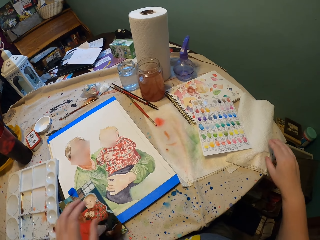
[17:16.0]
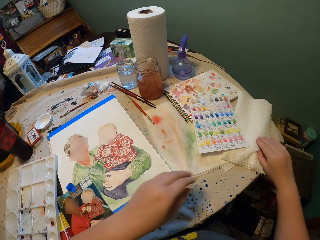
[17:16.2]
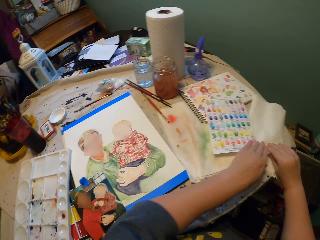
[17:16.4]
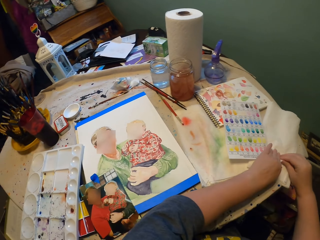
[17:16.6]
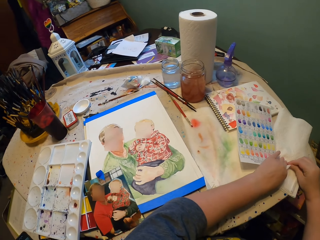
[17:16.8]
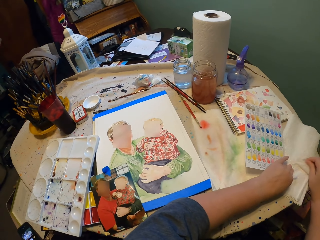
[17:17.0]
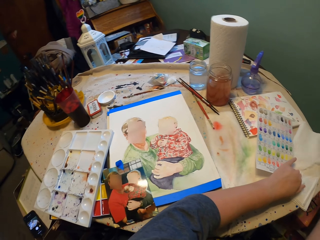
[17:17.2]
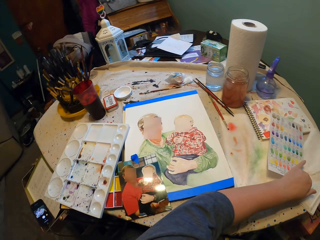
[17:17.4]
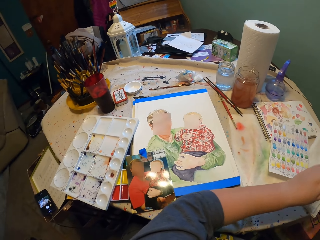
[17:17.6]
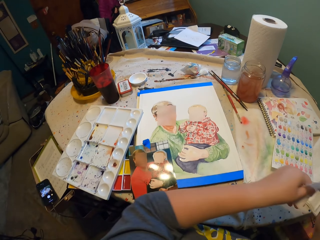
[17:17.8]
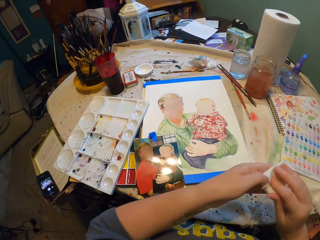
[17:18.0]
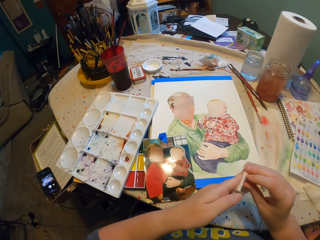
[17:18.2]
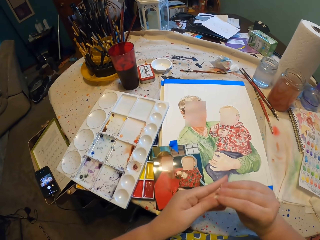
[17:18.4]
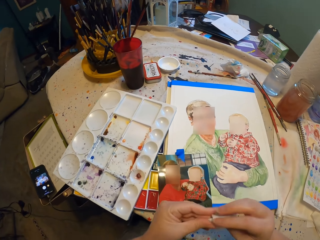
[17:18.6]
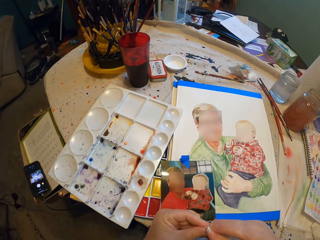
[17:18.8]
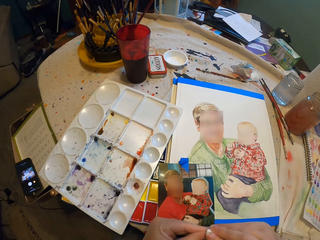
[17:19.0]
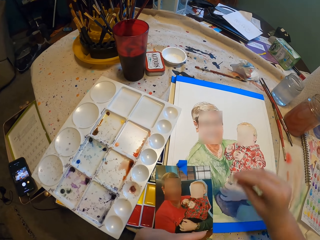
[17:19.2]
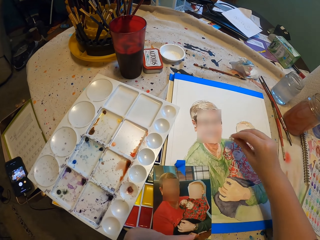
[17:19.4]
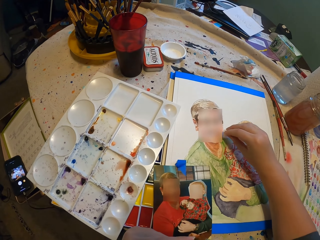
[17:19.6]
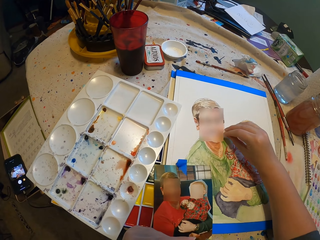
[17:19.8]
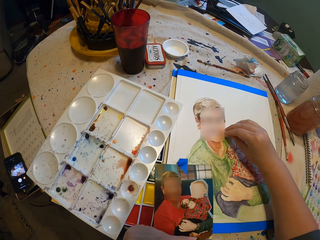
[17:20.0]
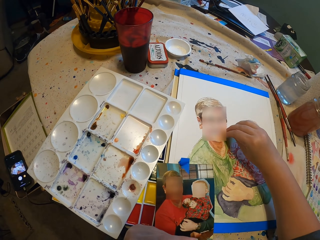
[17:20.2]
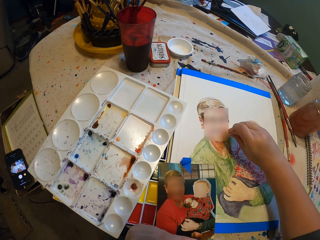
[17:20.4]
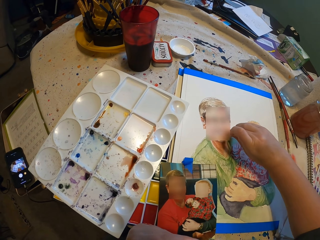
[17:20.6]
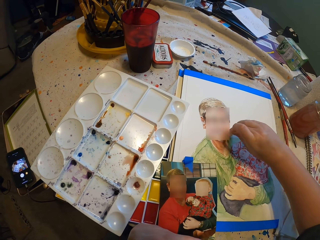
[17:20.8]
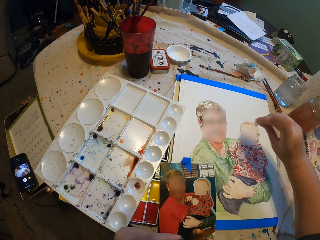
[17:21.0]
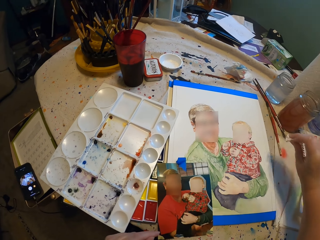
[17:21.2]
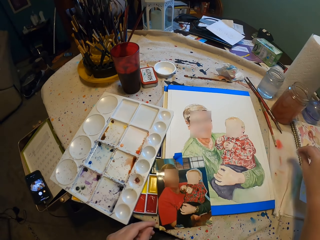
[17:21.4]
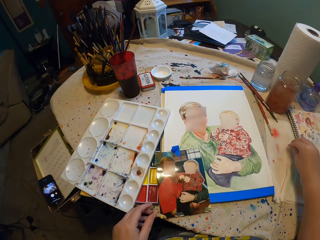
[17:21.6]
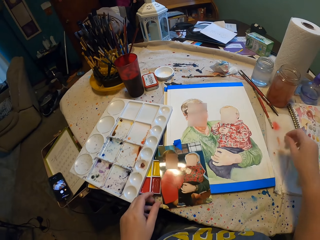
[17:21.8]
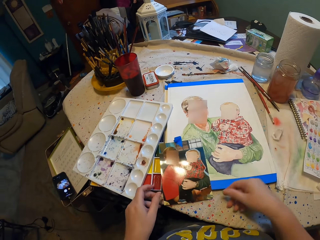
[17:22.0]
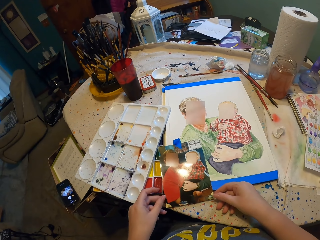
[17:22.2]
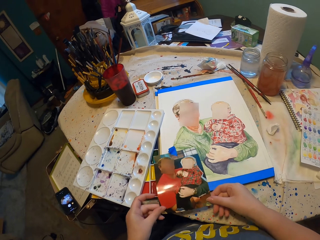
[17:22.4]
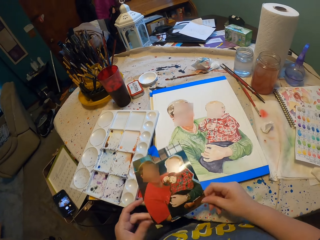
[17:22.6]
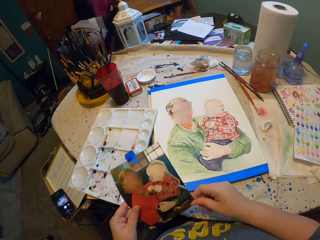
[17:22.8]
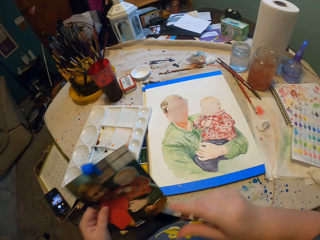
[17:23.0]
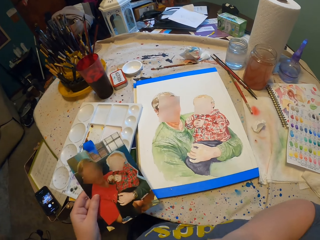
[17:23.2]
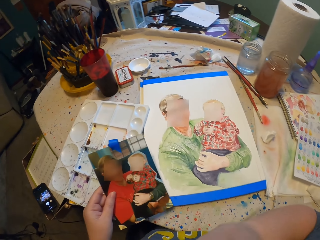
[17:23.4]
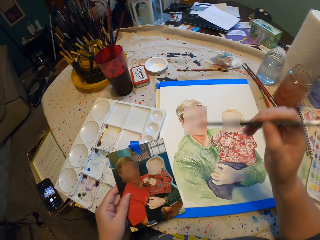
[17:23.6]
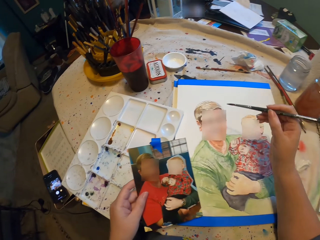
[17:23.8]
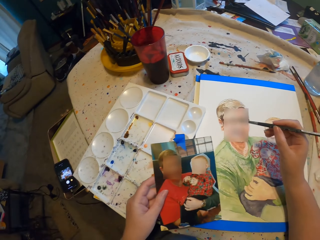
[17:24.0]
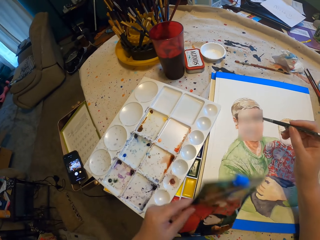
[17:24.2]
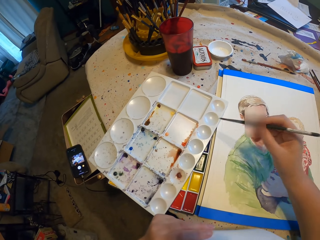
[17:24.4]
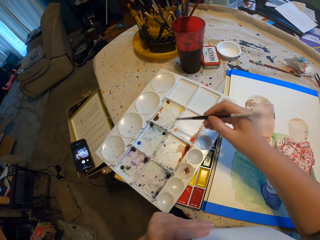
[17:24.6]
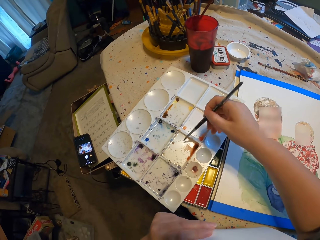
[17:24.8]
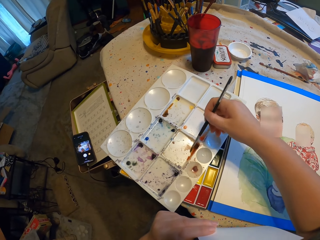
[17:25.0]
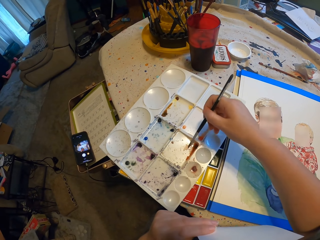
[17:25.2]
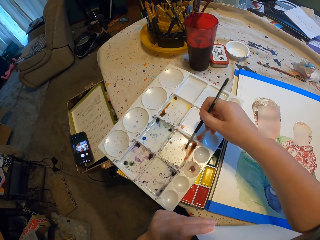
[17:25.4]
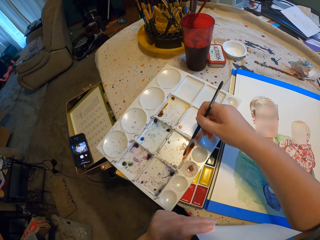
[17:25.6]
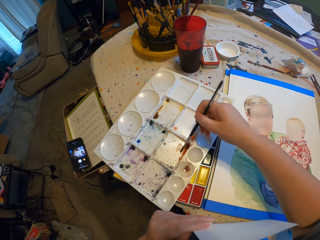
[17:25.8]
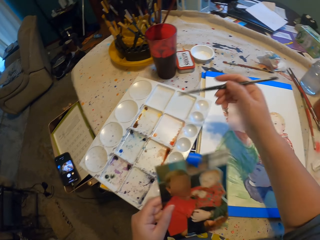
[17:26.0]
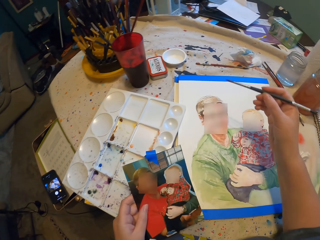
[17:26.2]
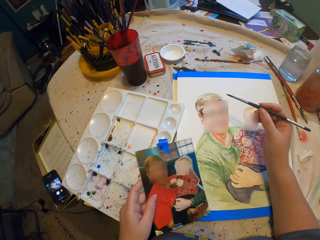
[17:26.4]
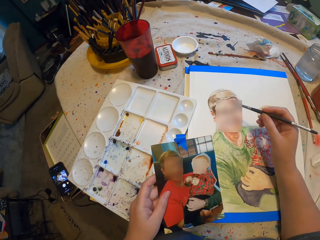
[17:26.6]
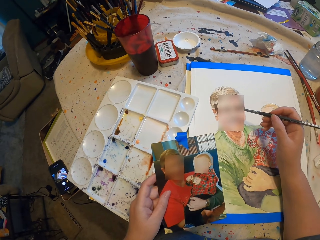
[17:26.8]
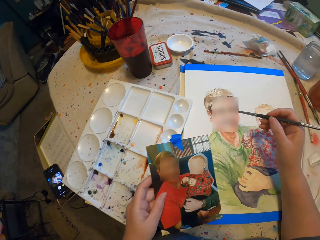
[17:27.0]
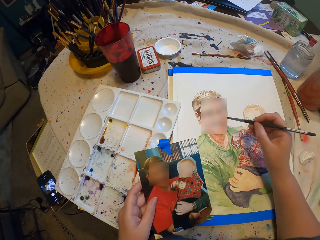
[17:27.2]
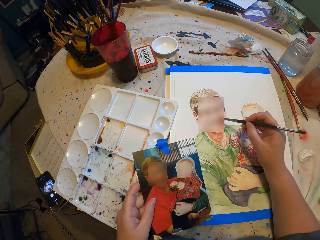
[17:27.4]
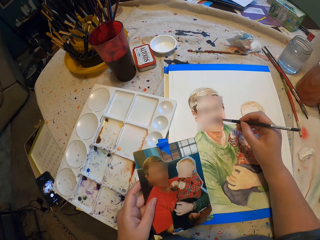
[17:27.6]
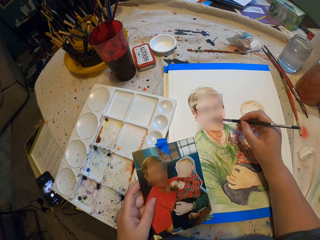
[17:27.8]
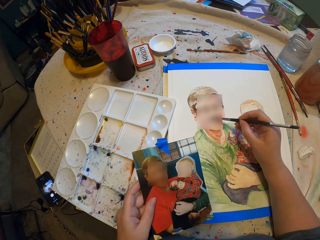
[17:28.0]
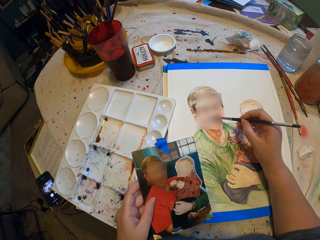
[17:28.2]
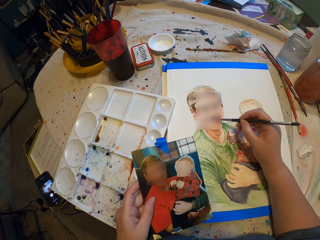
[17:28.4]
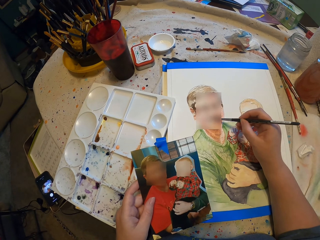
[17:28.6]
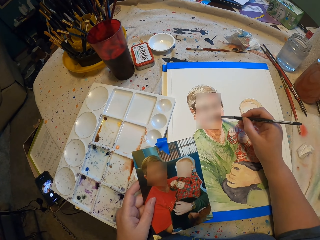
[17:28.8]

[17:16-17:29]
The camera wearer tears a paper tissue. They fold the paper tissue. They wipe paint. They drop the paper tissue. They pick up a photo. They take and hold a brush. They dip the paint brush in water paint. They paint.

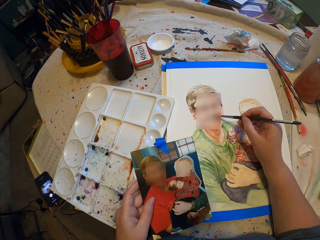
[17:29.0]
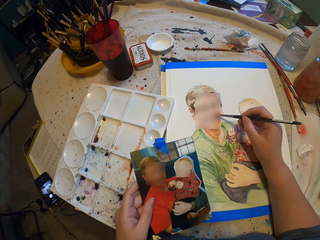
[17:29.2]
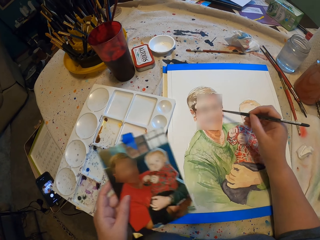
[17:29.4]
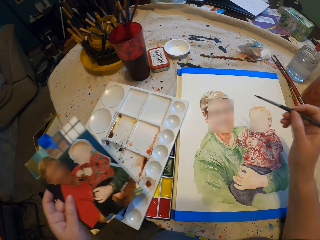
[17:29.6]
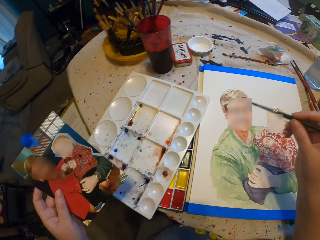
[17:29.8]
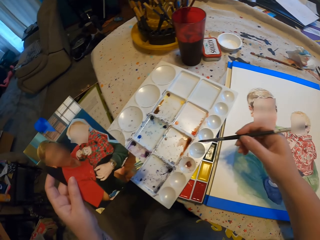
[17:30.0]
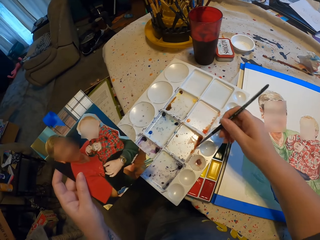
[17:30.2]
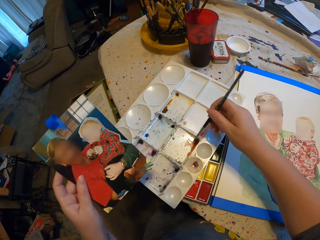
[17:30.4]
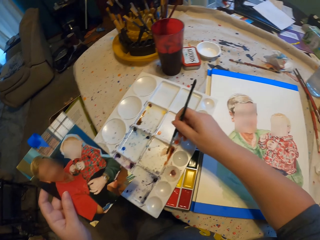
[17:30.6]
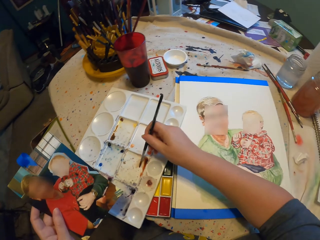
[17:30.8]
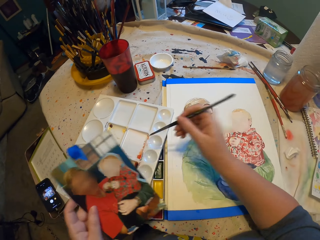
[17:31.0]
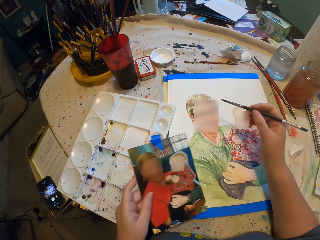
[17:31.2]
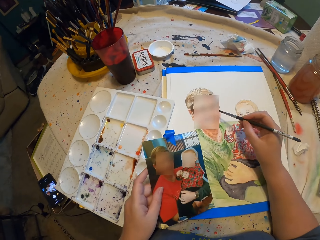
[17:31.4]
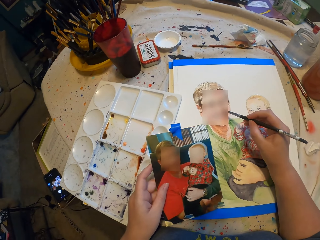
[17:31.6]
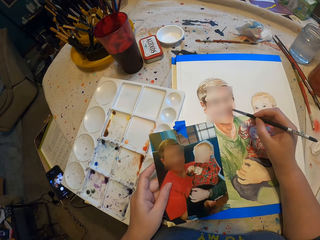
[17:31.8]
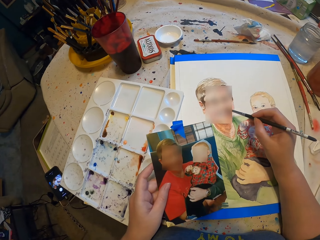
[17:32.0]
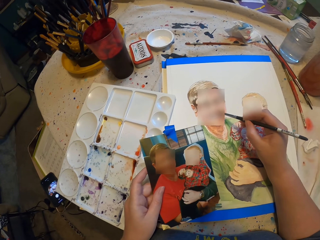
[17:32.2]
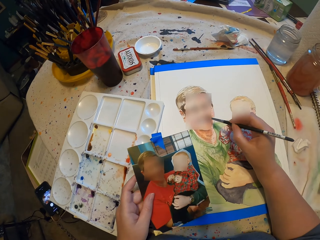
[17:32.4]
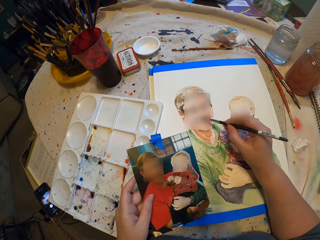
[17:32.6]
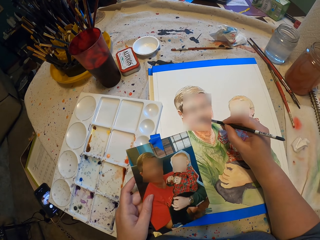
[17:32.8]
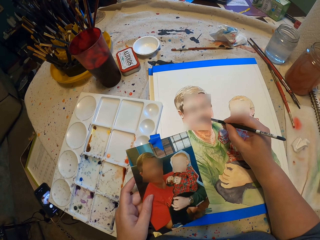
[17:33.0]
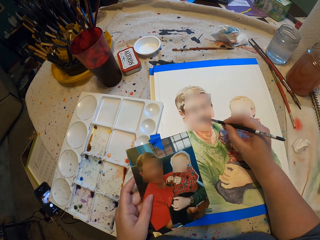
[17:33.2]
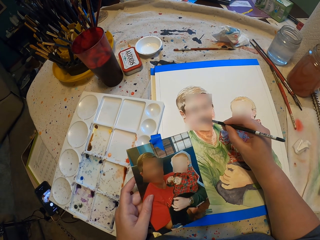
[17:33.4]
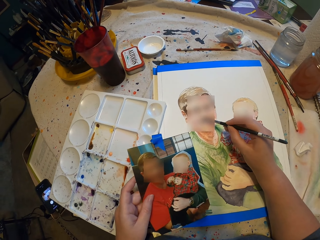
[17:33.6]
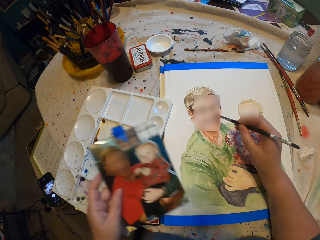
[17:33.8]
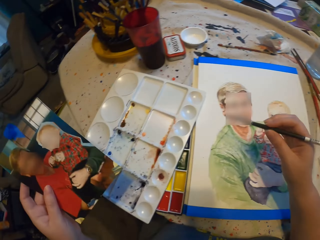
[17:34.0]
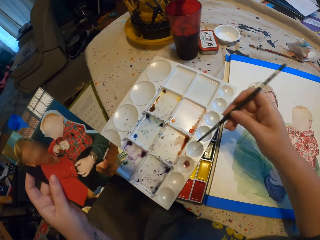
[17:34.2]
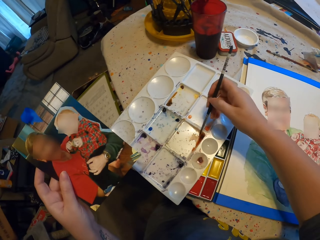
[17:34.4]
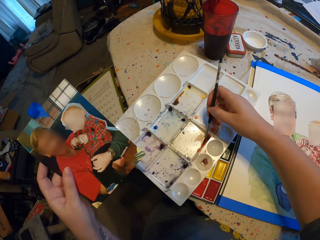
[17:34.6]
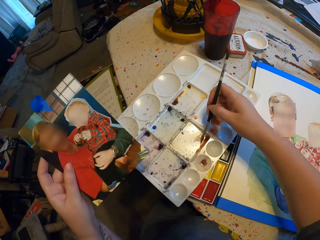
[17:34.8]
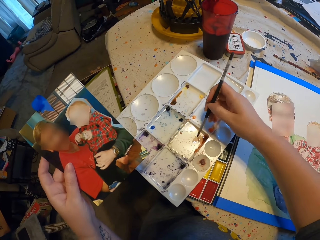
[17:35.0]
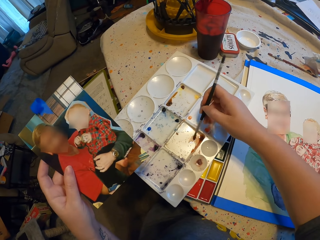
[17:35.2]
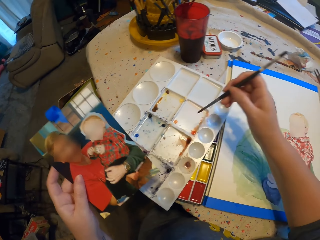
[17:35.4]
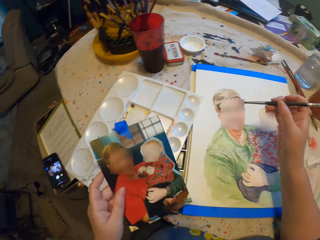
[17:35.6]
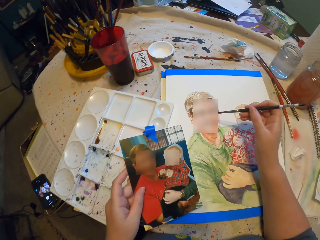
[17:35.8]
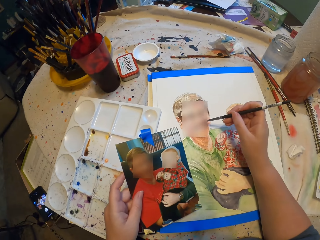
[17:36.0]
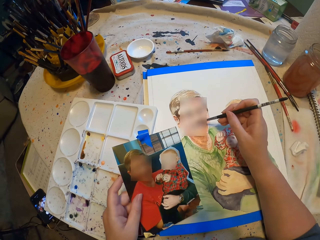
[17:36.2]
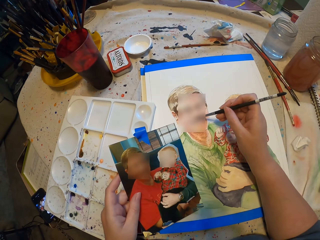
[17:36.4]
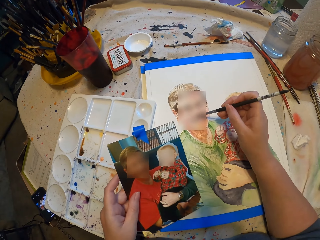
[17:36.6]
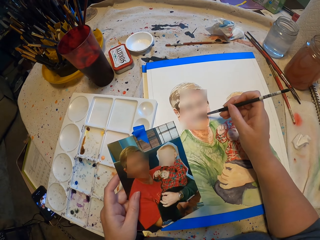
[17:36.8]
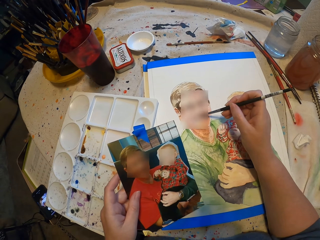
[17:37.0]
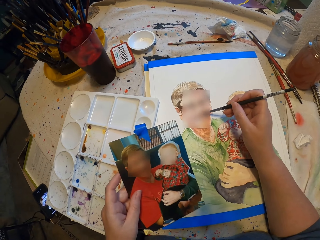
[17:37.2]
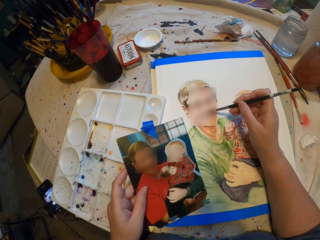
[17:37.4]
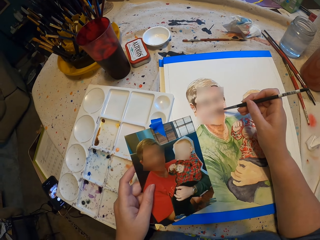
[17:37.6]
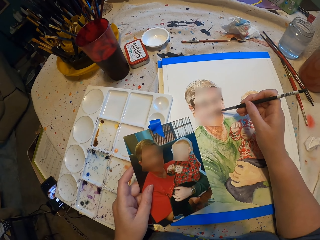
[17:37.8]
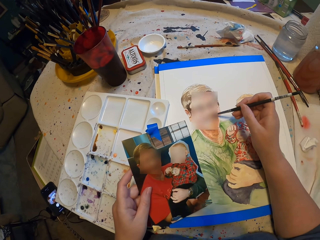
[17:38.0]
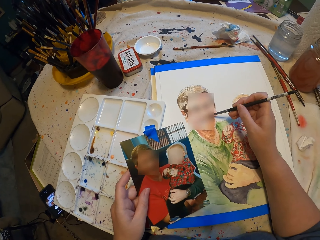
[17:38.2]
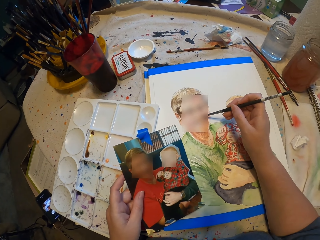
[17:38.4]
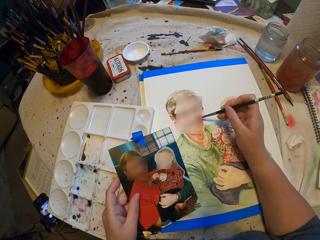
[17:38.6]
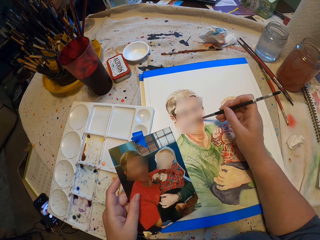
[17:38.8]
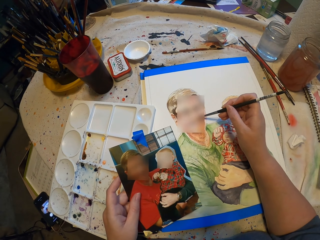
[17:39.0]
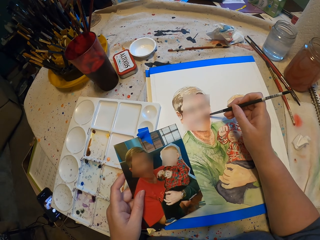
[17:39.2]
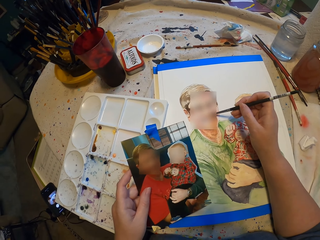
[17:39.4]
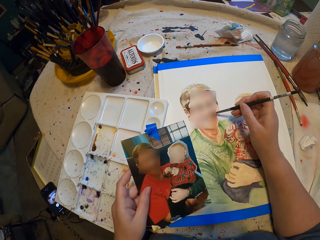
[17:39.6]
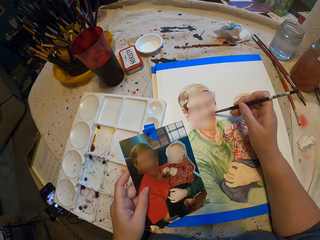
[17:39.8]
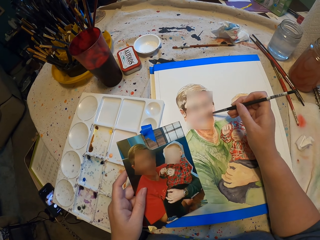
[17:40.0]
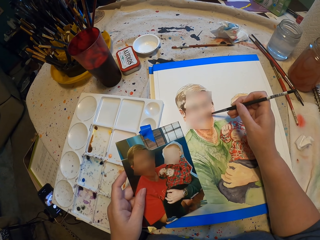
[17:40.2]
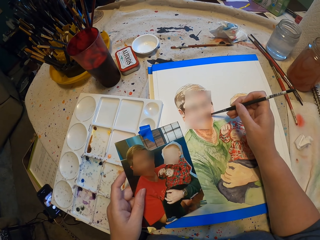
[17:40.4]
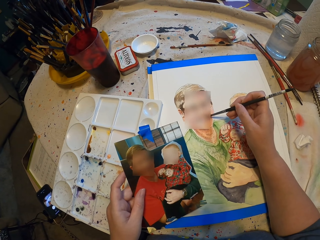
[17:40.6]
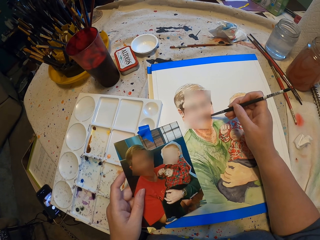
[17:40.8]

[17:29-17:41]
The camera wearer dips the paint brush in water paint. They stare at a photo. They paint. They dip the paint brush in water paint. They paint.
